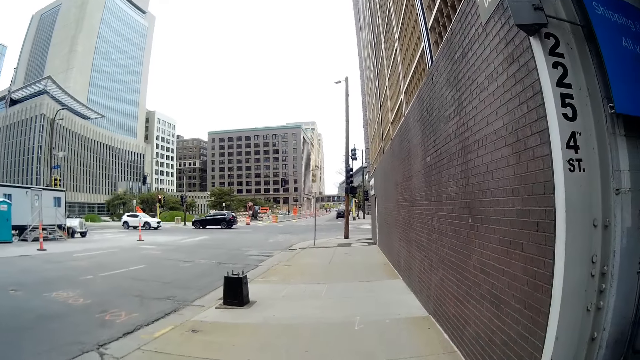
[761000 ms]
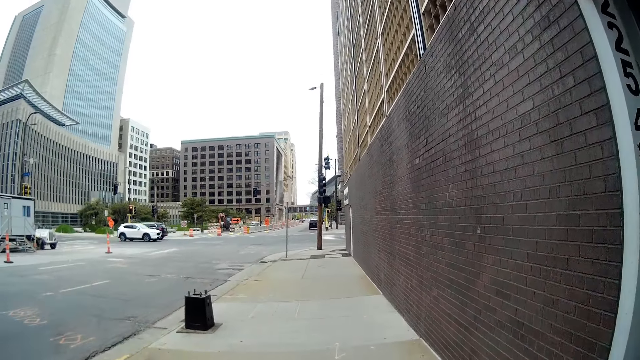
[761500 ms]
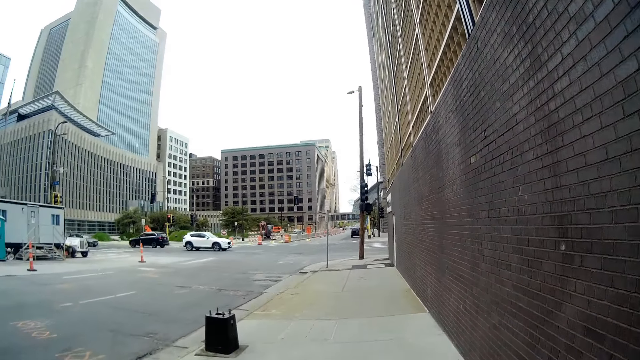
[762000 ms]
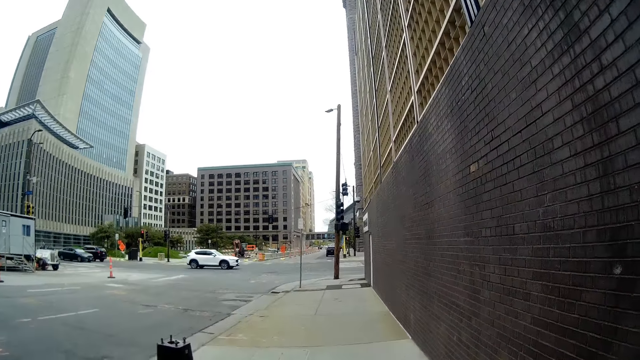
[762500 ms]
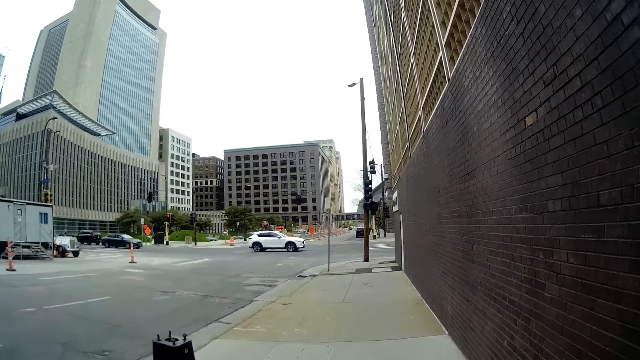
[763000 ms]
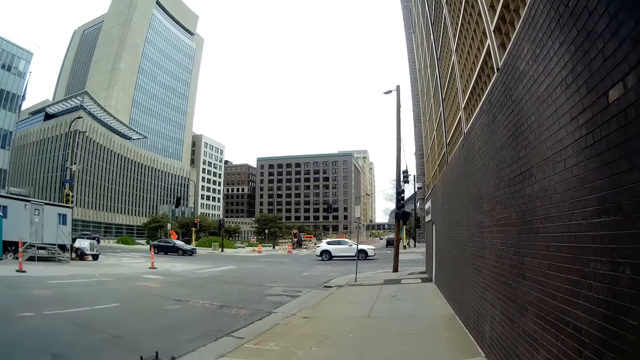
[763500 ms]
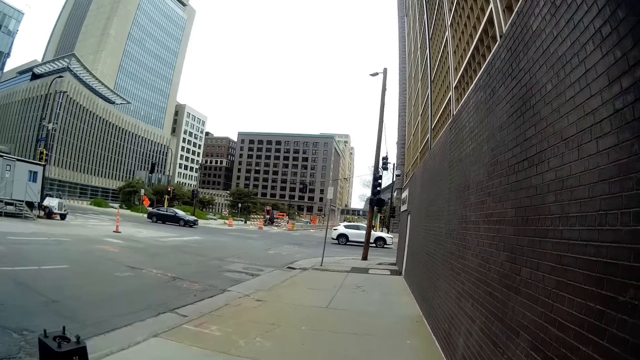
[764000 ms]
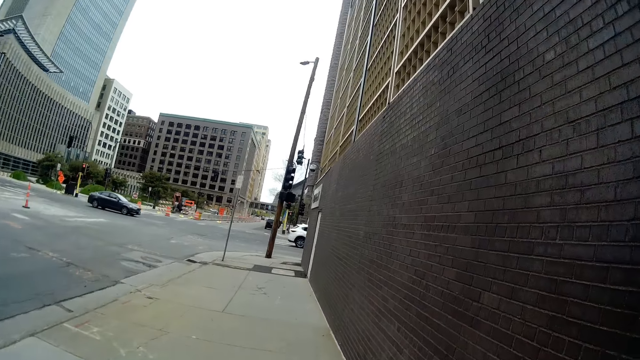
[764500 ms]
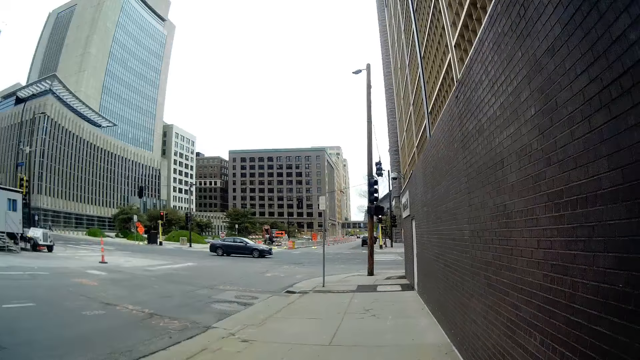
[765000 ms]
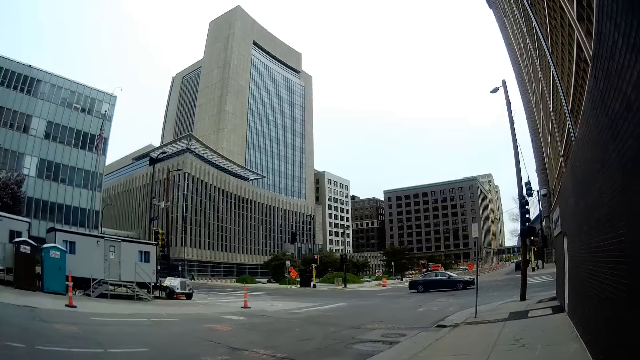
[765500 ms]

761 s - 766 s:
The camera wearer walks on the pavement with the woman.

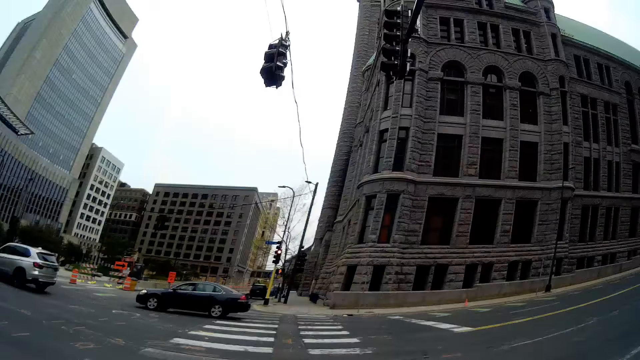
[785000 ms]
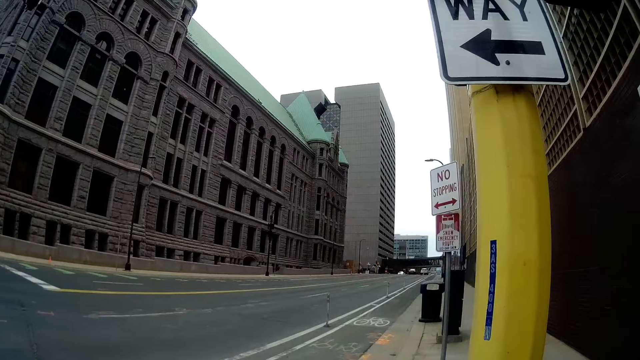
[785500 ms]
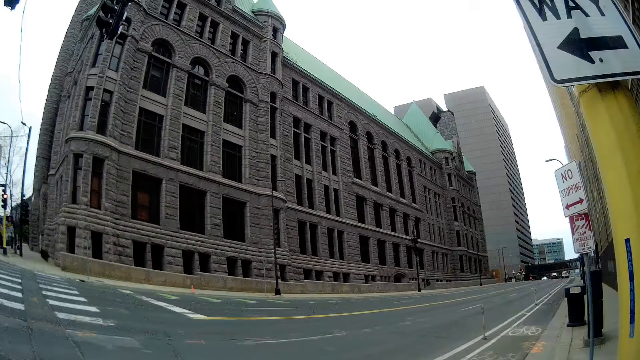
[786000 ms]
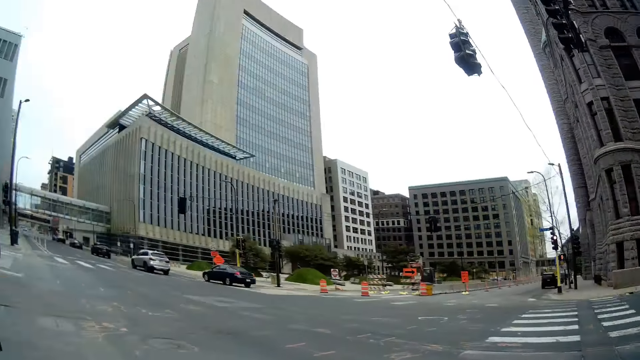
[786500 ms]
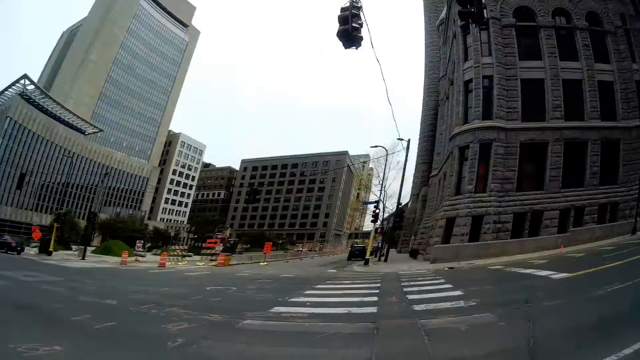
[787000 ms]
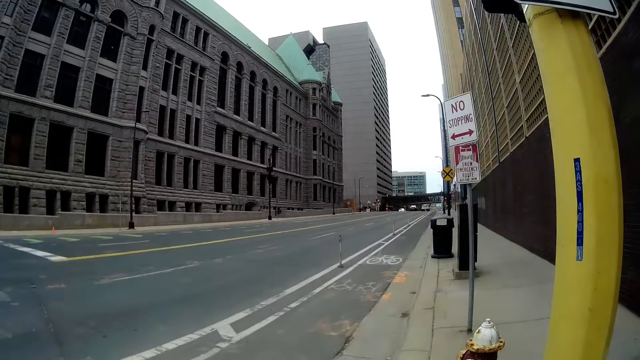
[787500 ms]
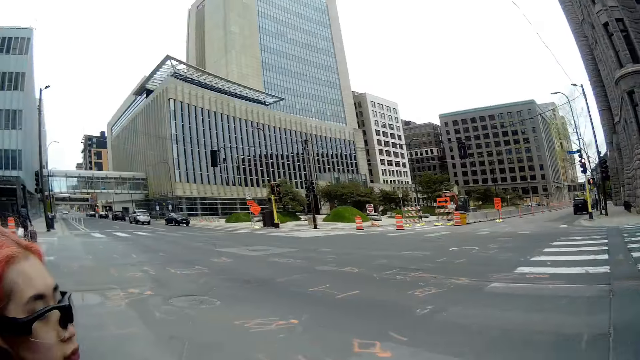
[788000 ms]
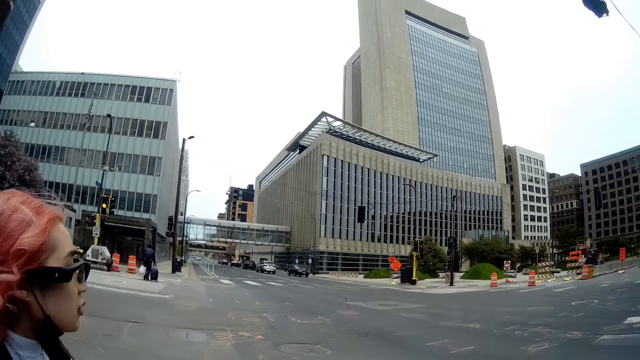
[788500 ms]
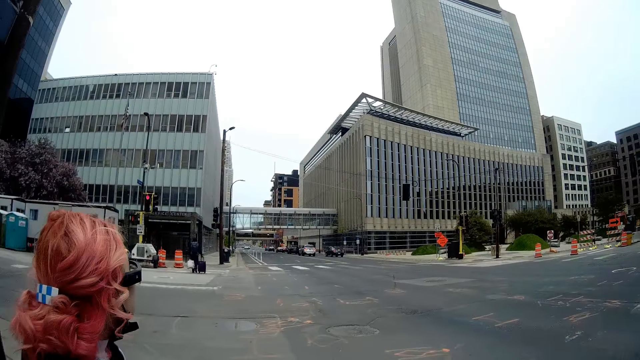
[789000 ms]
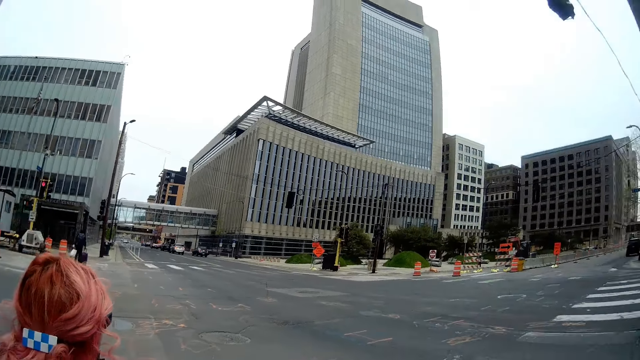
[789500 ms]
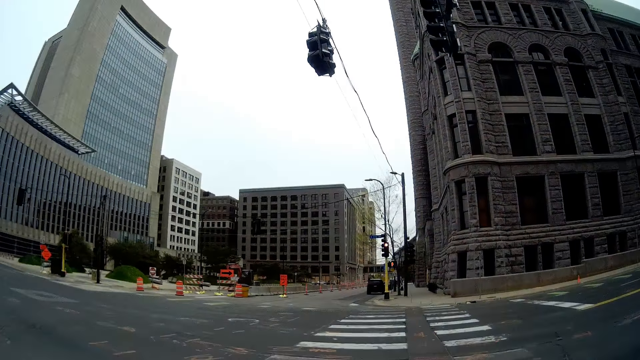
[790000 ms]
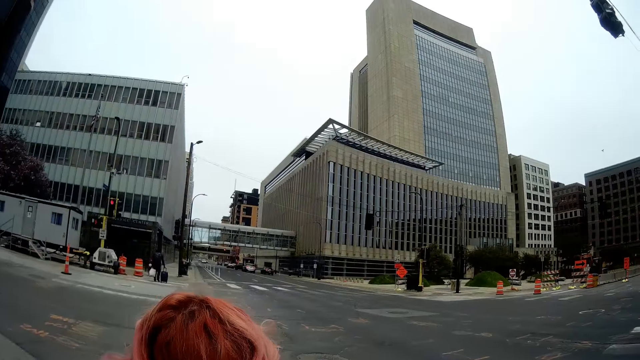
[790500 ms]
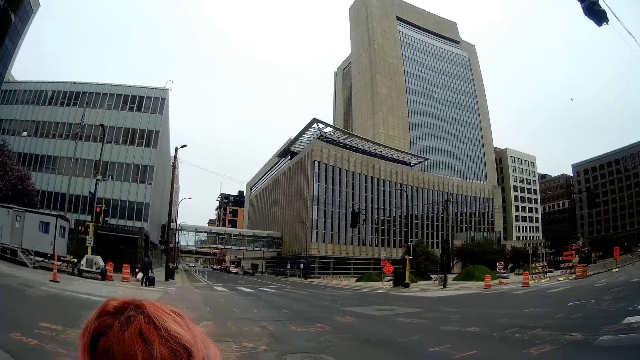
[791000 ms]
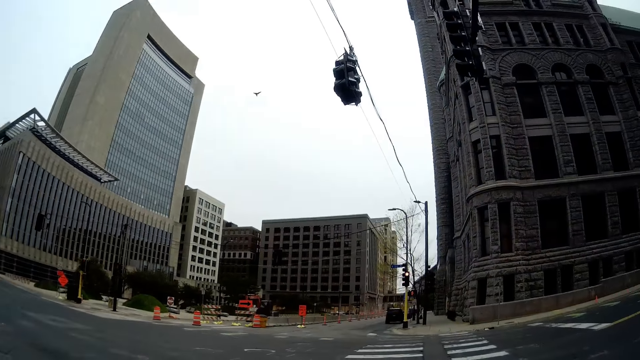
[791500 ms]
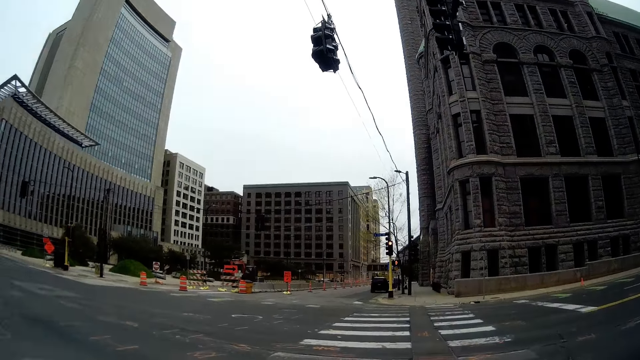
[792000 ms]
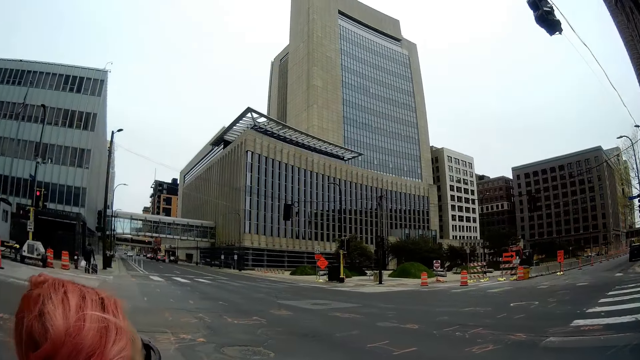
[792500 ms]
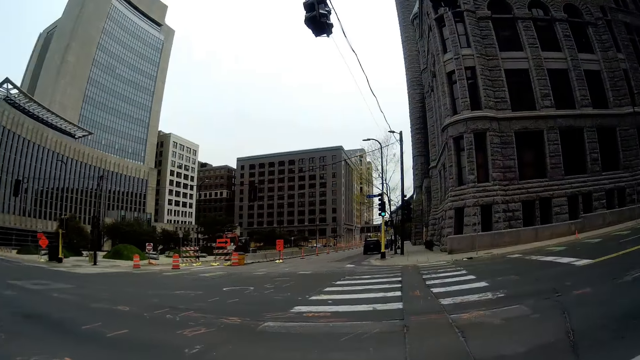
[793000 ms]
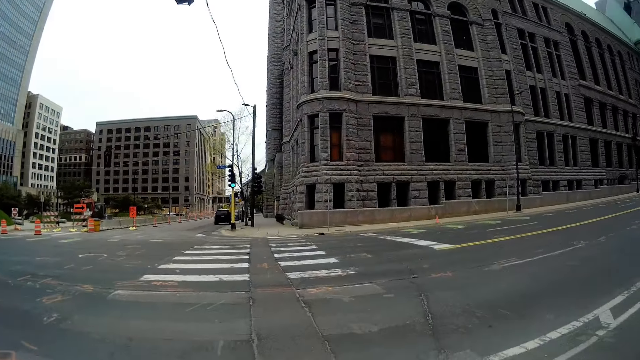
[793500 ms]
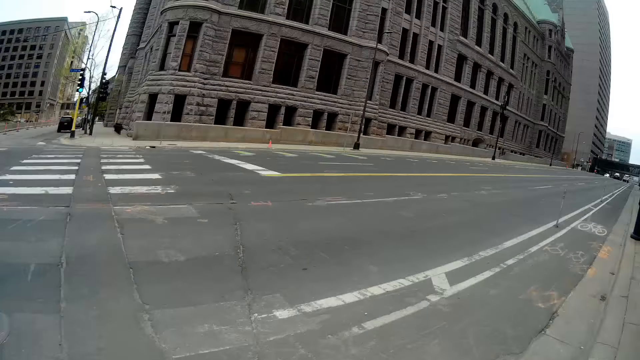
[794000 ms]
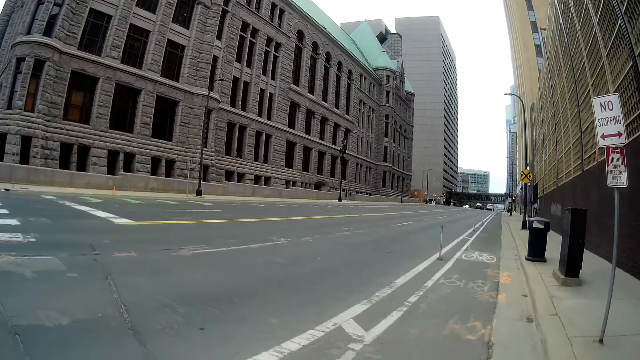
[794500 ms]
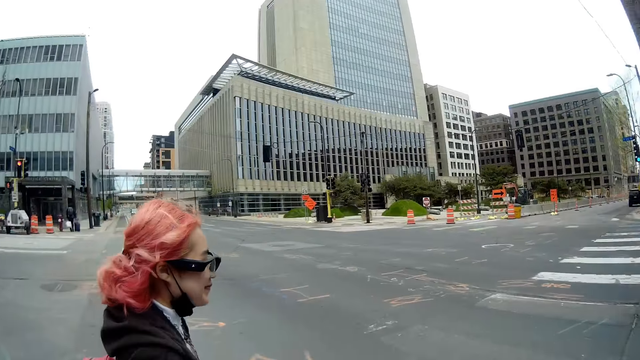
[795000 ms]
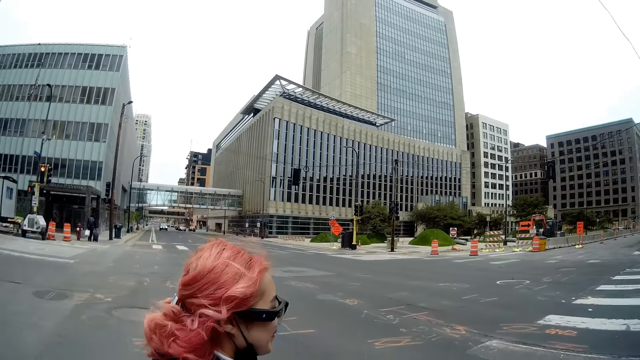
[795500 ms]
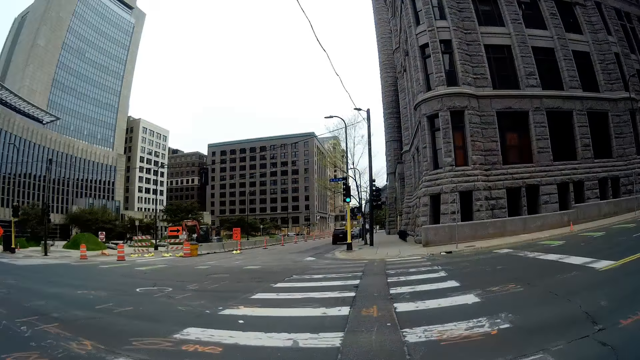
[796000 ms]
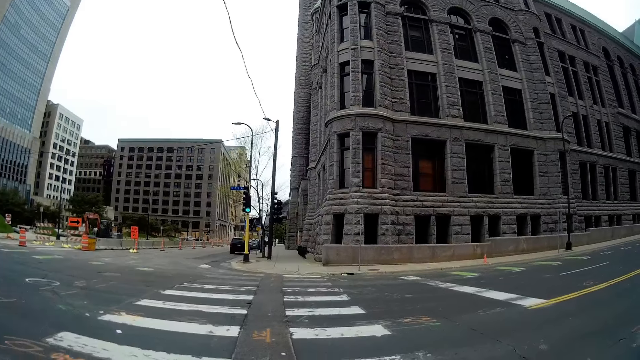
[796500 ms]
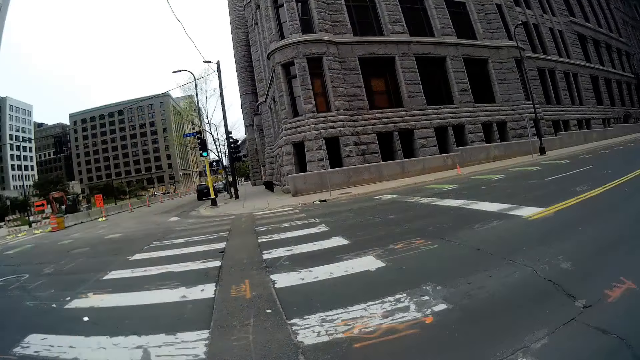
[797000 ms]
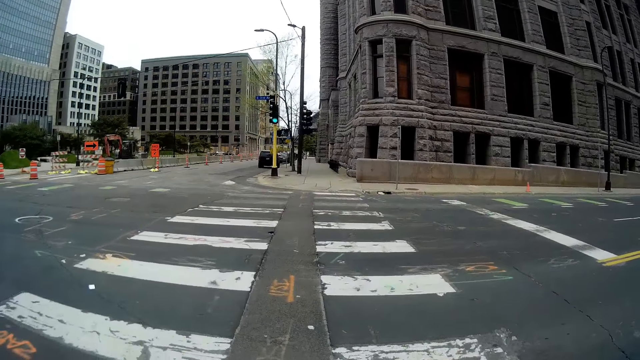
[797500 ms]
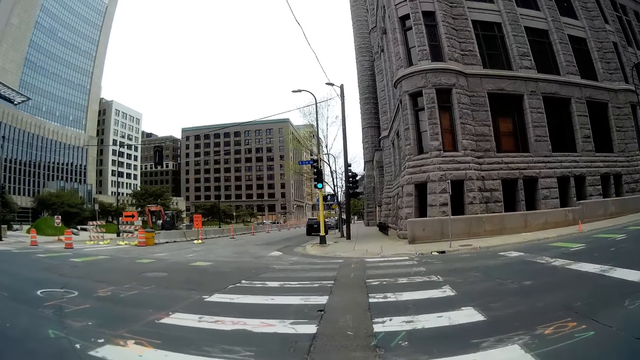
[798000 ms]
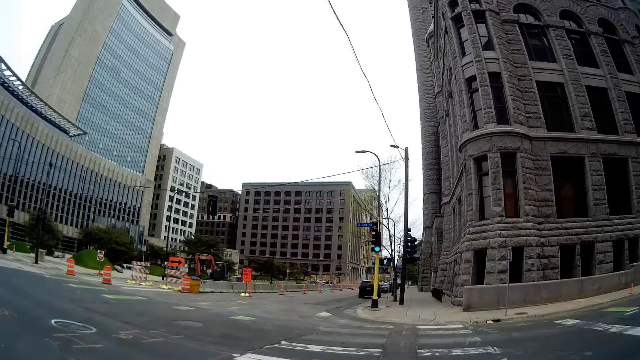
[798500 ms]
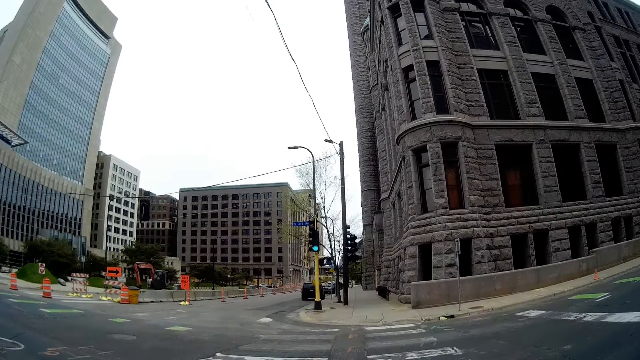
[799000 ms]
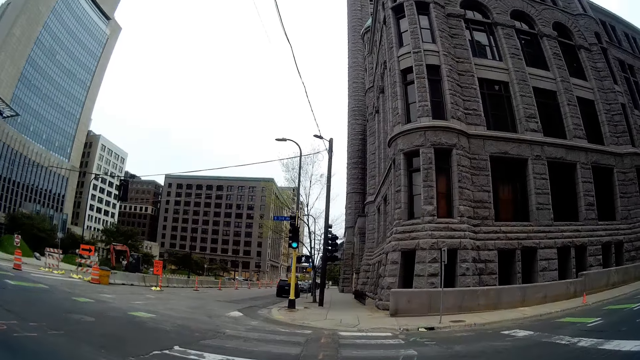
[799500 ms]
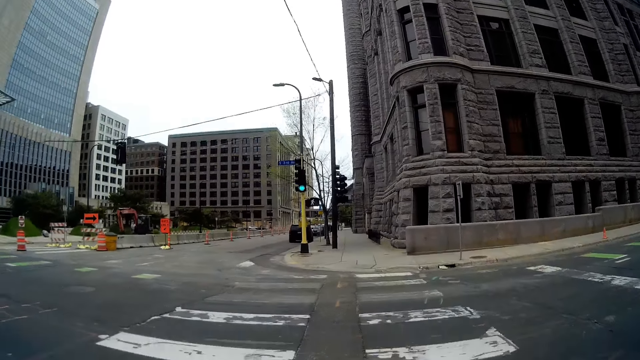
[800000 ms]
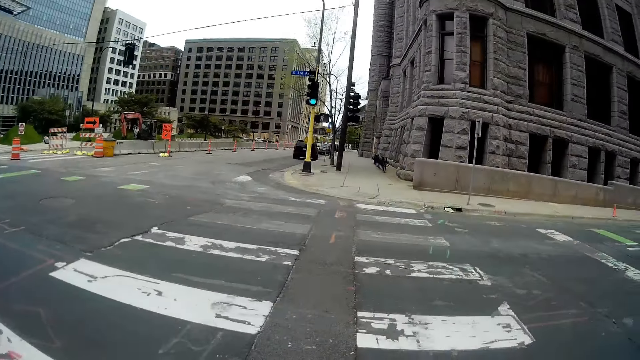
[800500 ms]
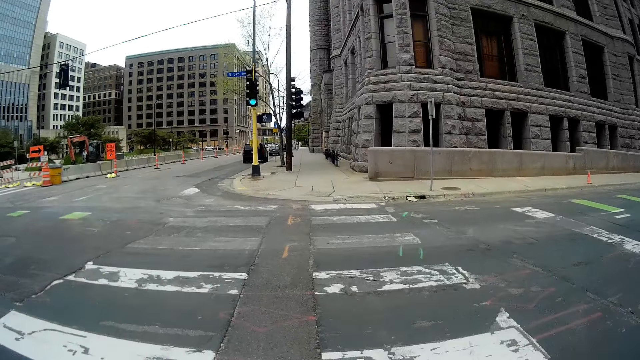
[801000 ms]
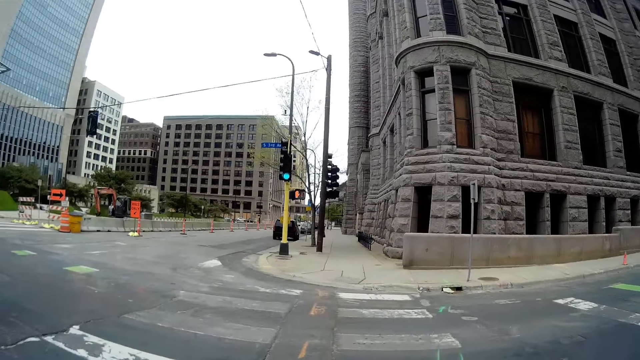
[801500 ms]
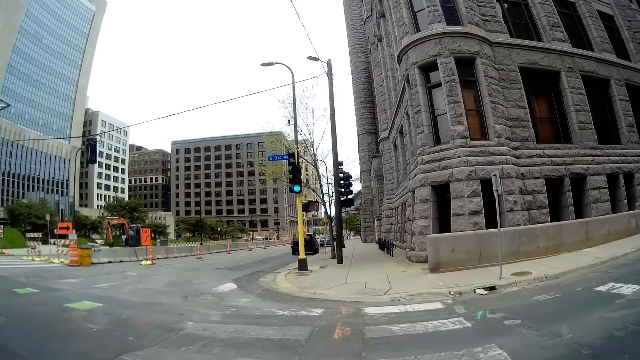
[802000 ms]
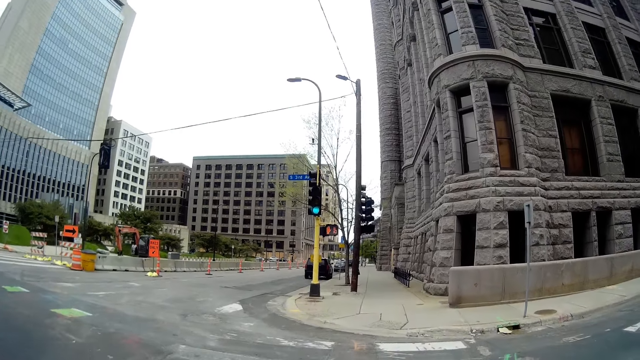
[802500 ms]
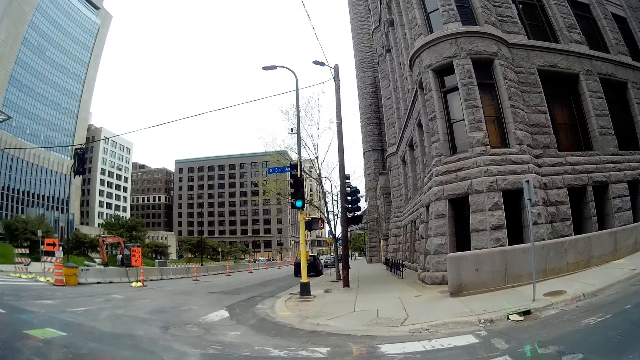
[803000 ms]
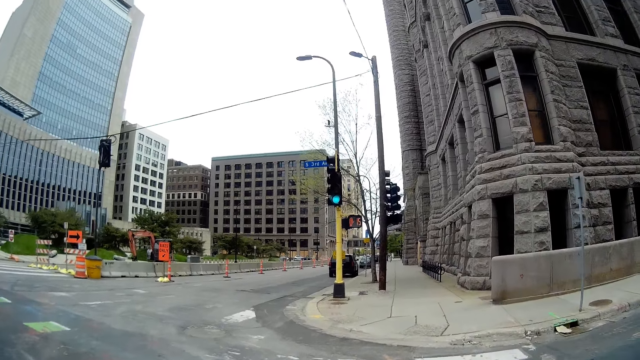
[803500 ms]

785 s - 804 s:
The camera wearer converses with the woman. They look around the road. They cross the road along with the woman.
